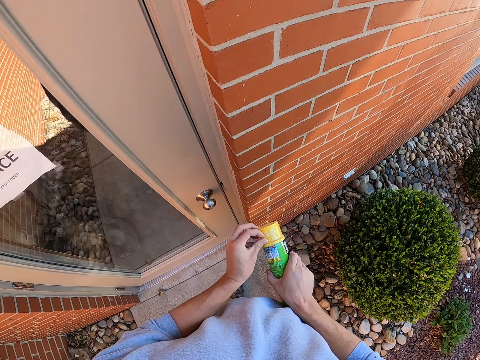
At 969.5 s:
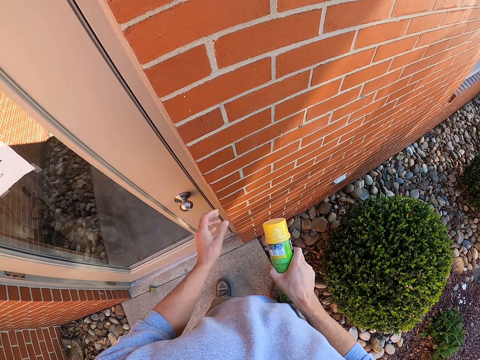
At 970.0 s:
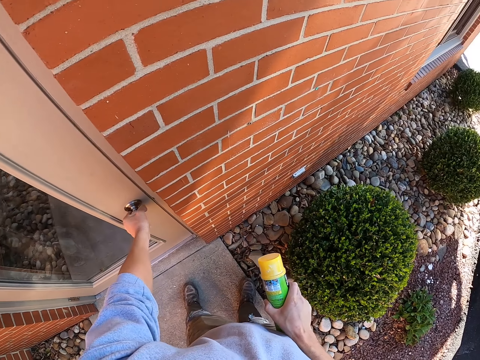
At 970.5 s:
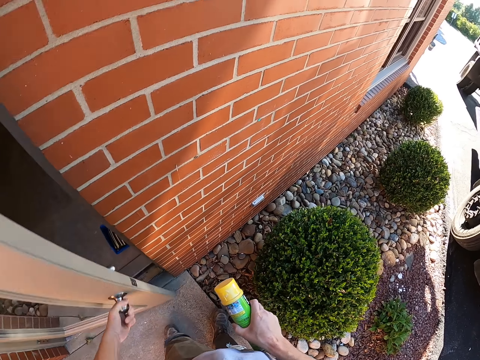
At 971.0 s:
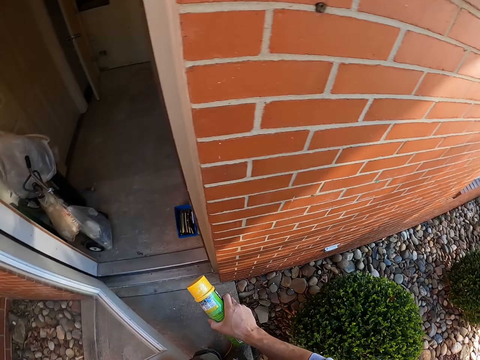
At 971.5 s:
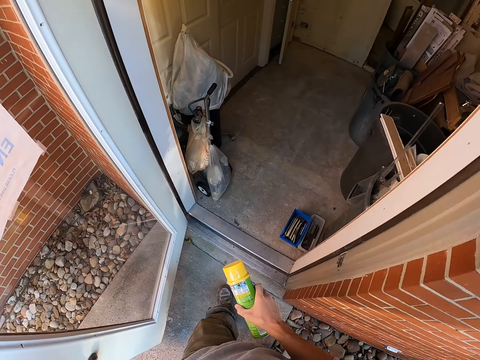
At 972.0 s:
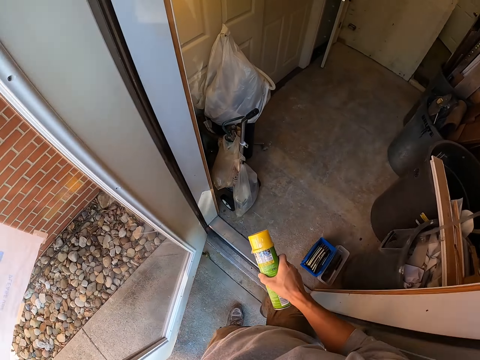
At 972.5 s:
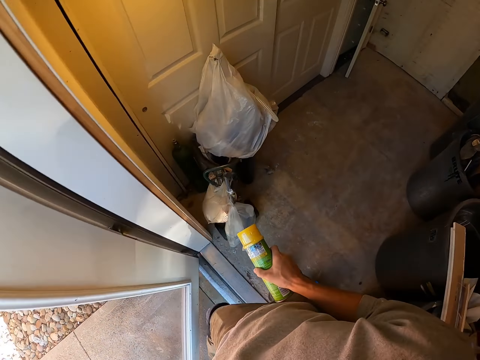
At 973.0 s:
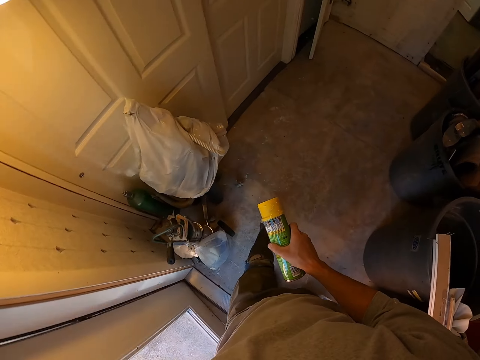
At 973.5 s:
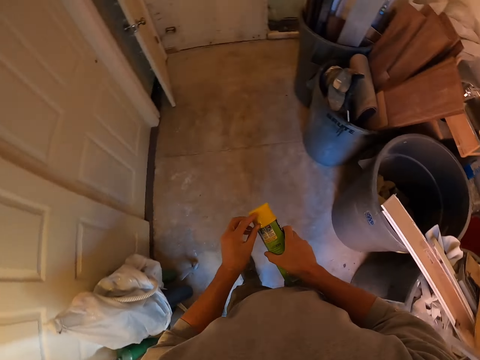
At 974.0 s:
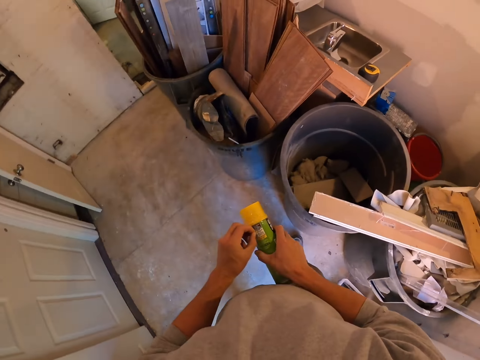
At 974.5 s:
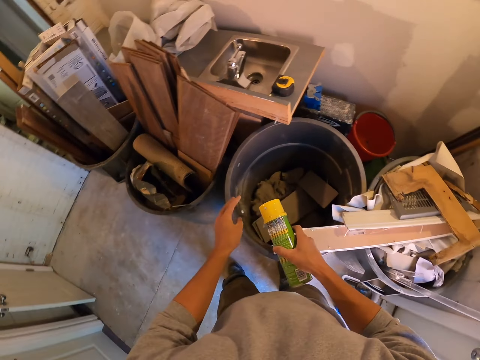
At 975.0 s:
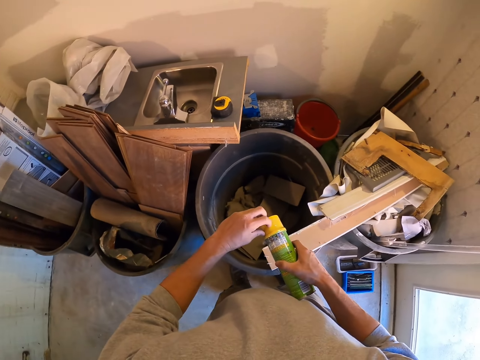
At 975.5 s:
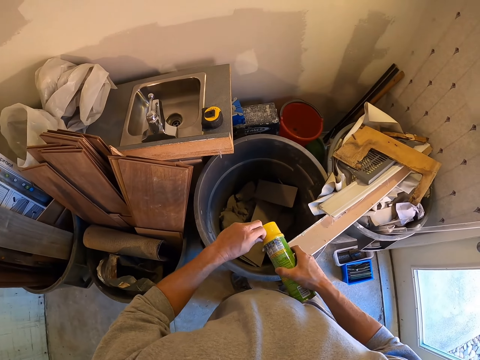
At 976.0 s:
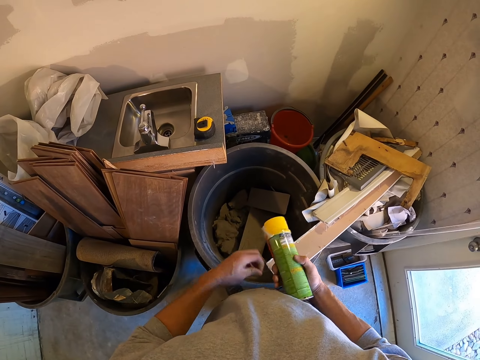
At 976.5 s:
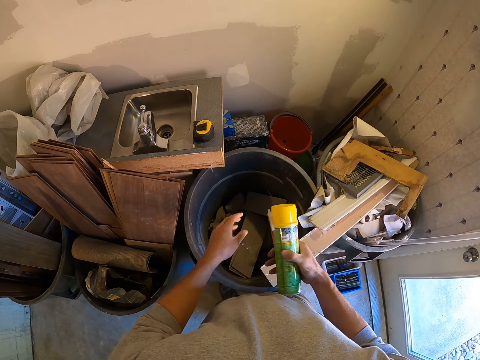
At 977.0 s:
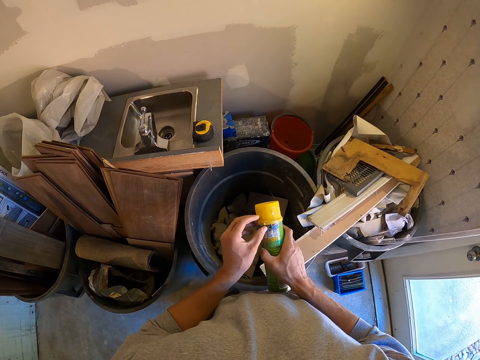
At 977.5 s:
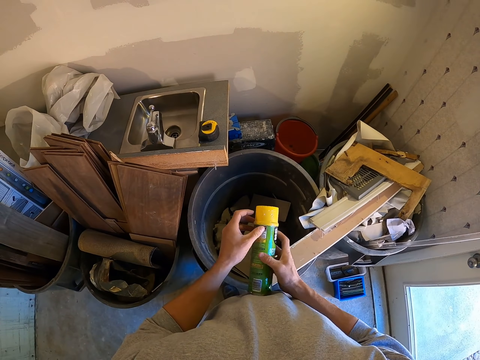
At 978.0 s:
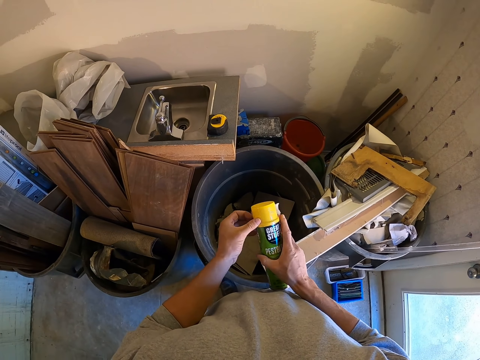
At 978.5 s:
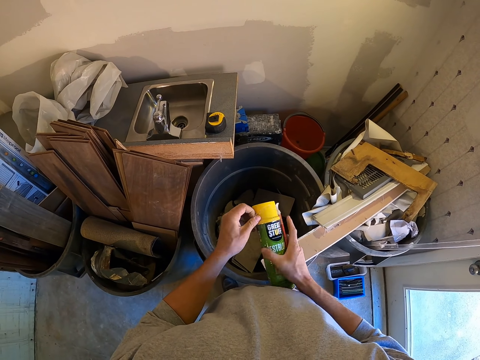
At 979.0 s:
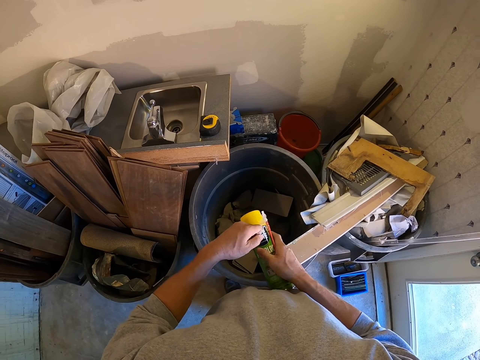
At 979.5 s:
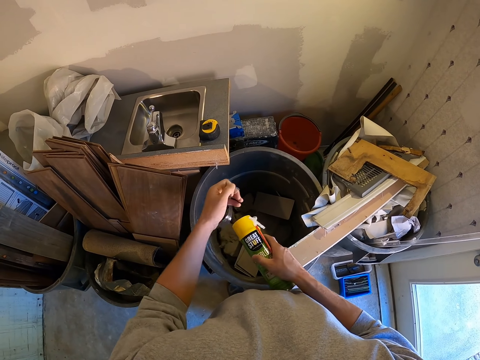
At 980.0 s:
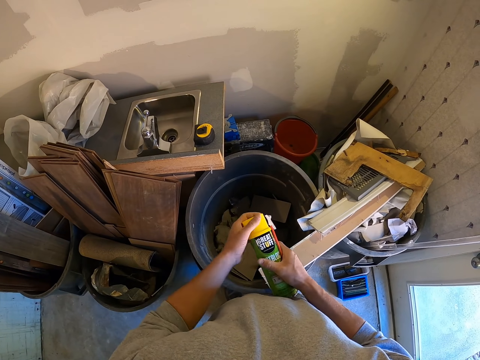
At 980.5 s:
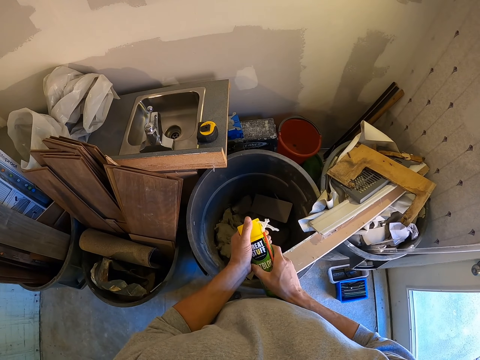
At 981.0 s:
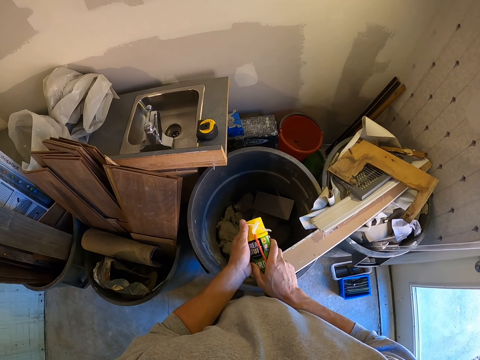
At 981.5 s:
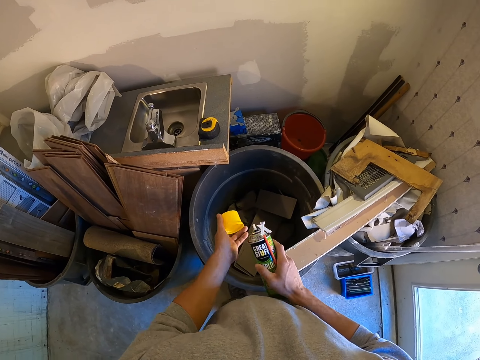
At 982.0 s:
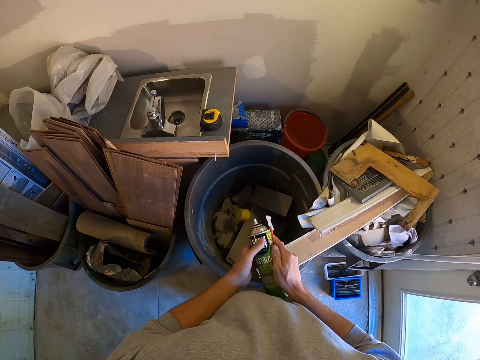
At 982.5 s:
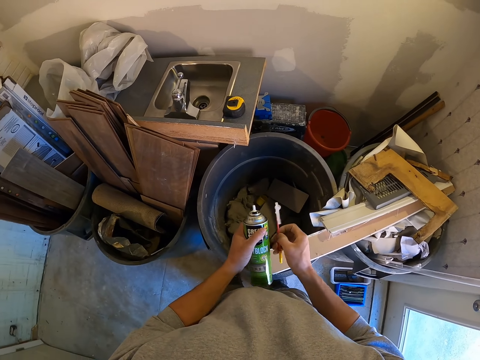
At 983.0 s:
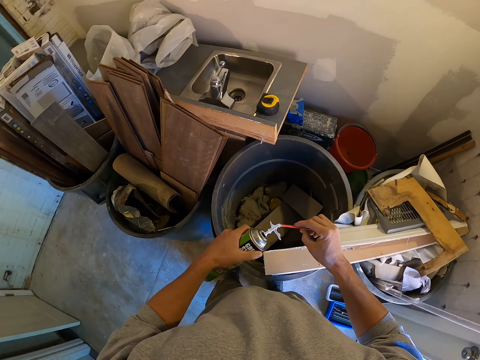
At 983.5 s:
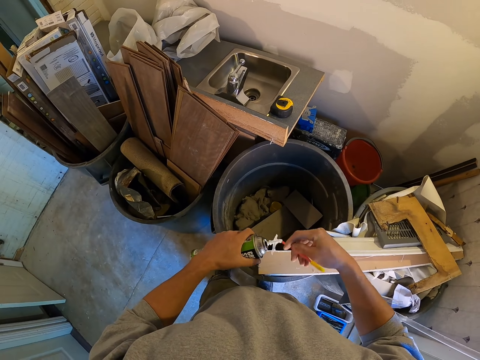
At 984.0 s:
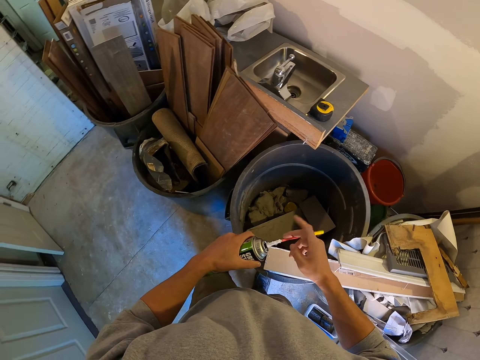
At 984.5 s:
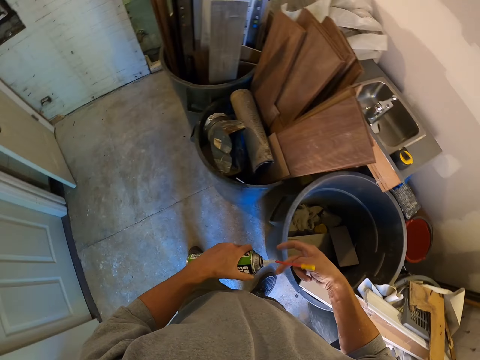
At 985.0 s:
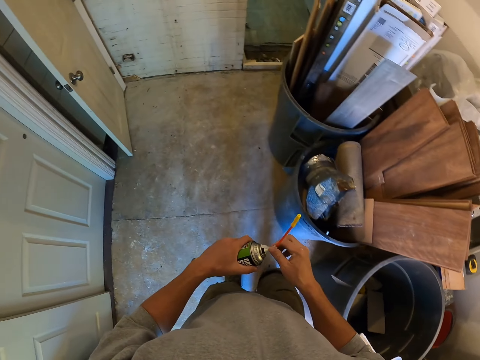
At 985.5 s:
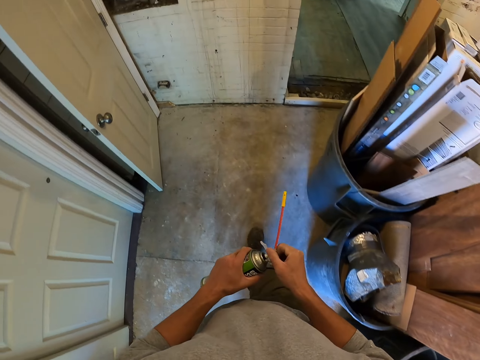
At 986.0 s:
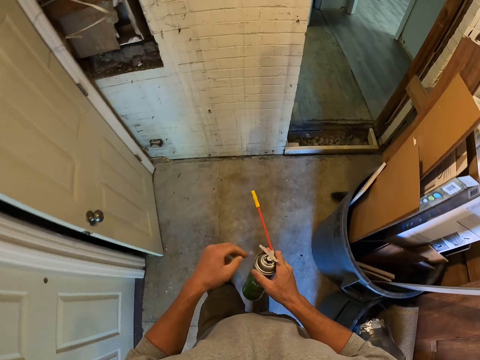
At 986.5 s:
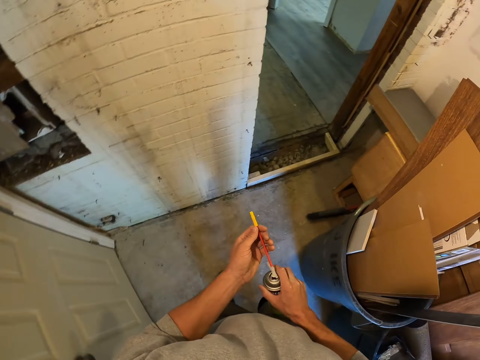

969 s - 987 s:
The camera wearer opens the door. They close the door. They remove the seal or paper from the bottle while throwing them into the bin. They remove the paper. They put the paper in the dust bin. They open the bottle. They put the bottle lid in the dust bin. They hold the bottle. They insert something into the bottle. They hold the object. They fix the object on the bottle. They walk in the room.

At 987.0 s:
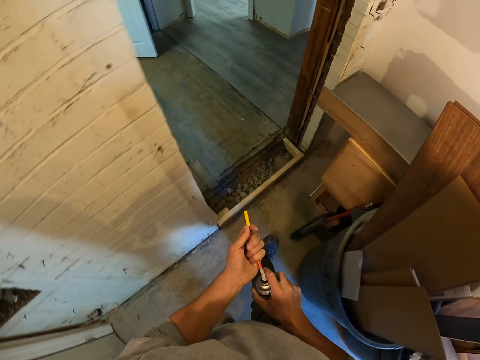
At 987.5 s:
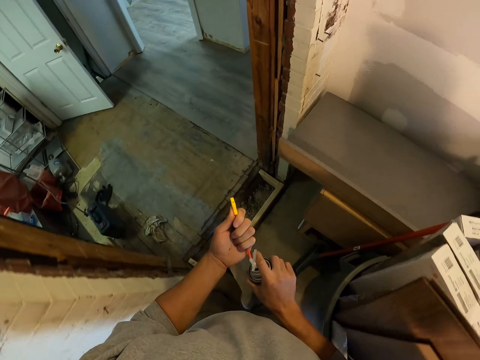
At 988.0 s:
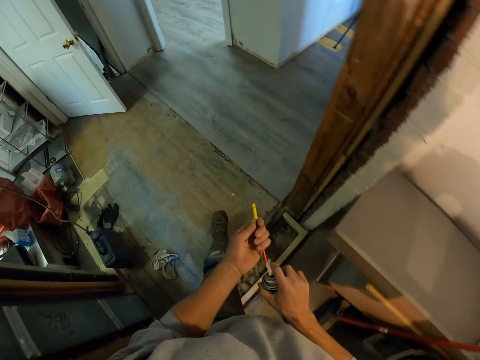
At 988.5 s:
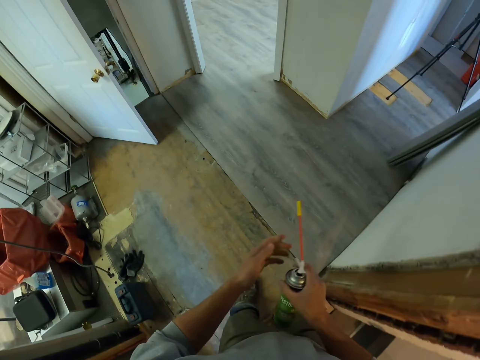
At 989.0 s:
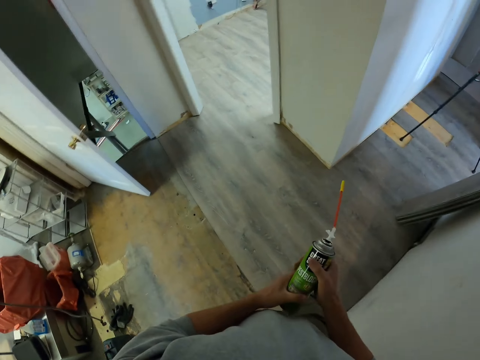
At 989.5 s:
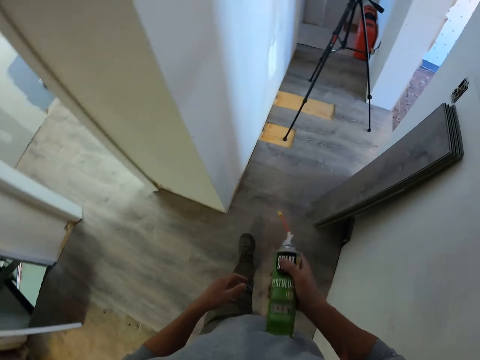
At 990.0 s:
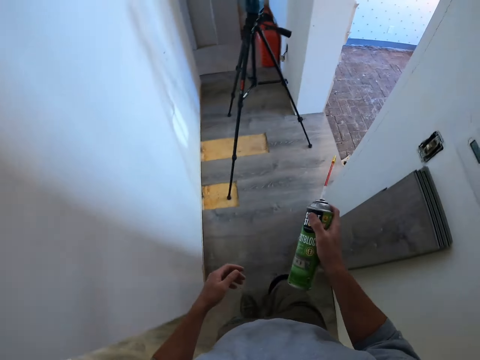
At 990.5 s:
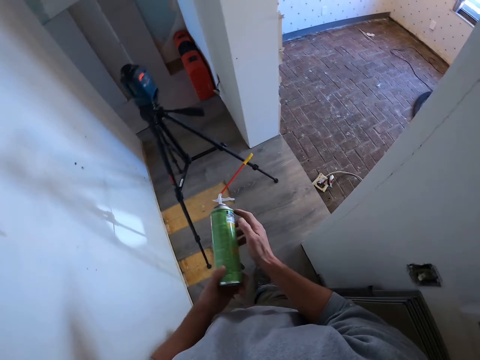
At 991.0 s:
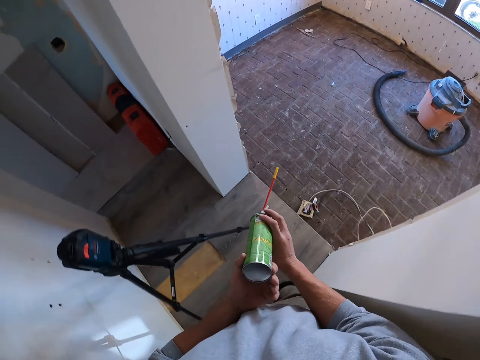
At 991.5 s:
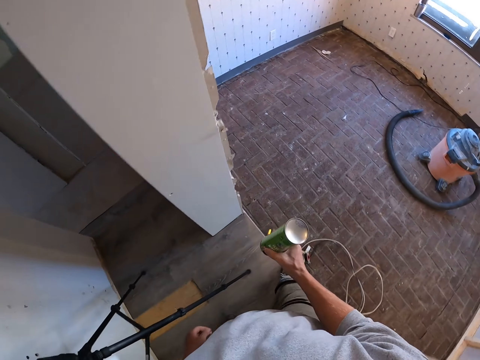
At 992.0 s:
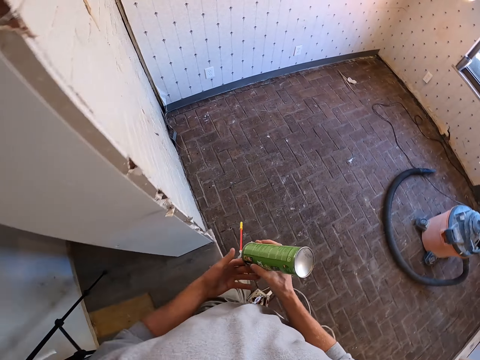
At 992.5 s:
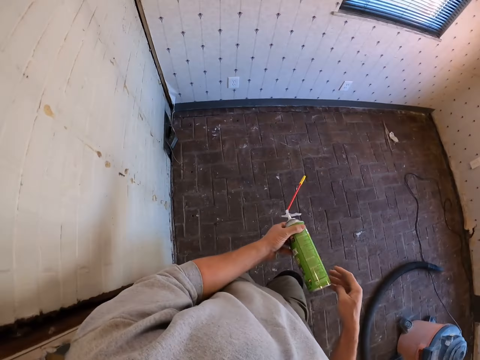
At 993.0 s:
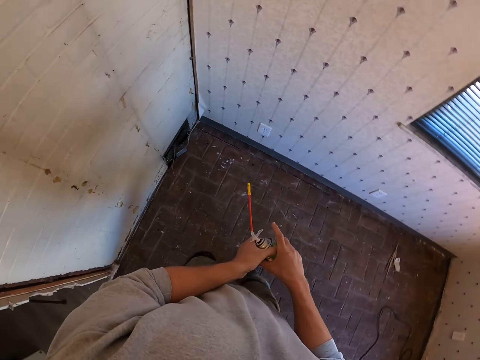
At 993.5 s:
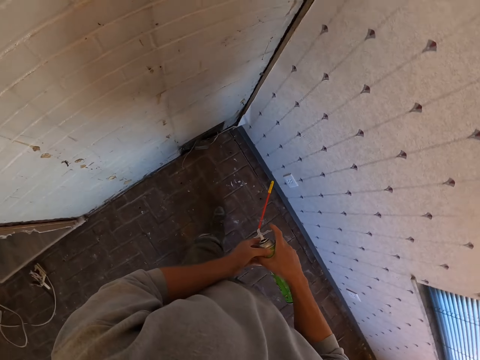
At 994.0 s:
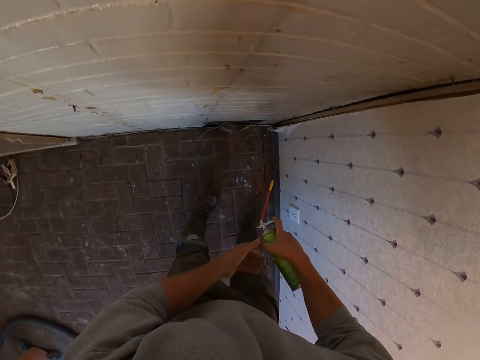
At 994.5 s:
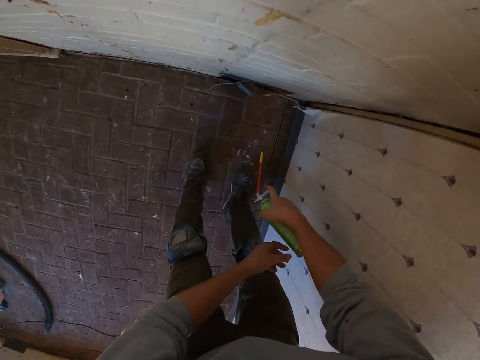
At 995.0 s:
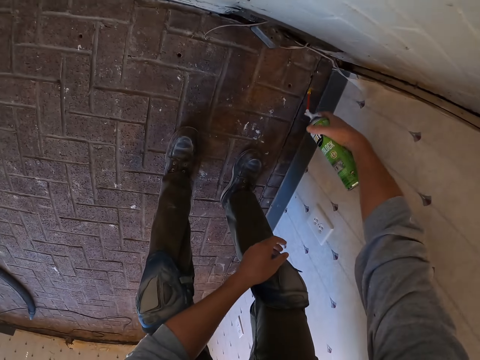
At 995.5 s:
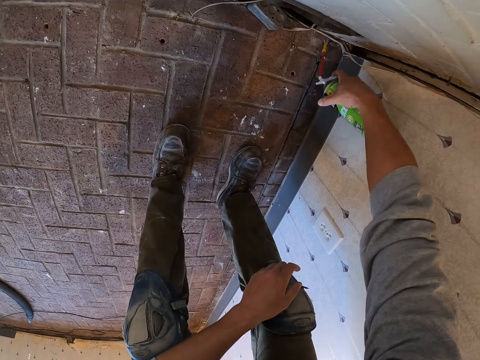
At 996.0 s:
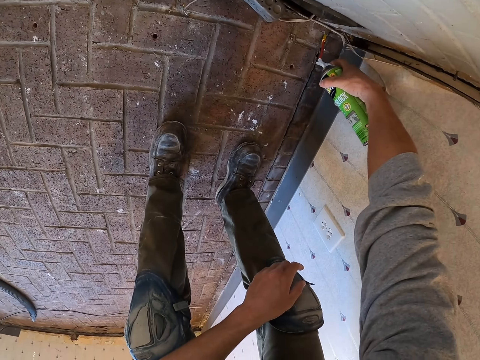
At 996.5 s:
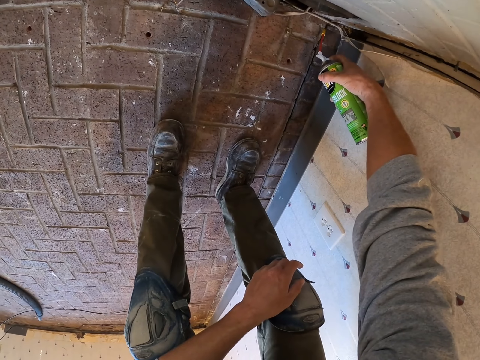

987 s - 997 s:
The camera wearer holds something. They shake the bottle. They hold the bottle with their hands, hold the bottle with the right hand, hold the bottle with the left hand and hold the bottle with their hands. They spray the bottle's content on the floor. They hold the bottle with the right hand.
